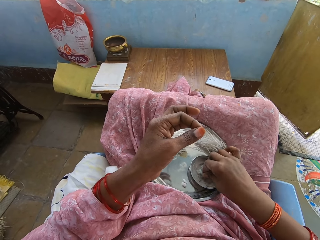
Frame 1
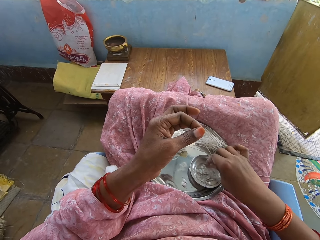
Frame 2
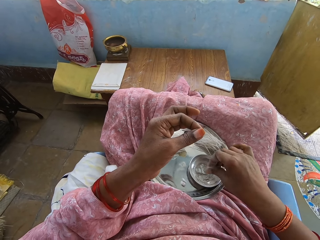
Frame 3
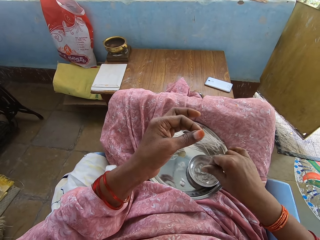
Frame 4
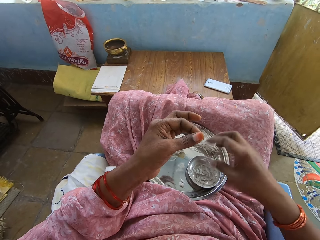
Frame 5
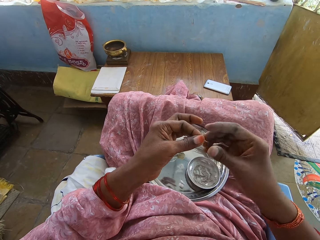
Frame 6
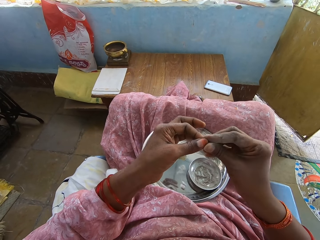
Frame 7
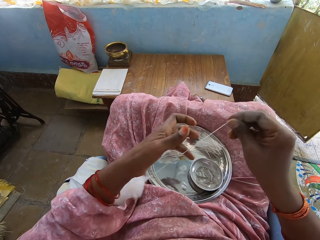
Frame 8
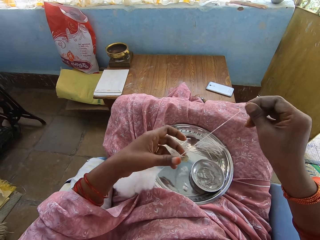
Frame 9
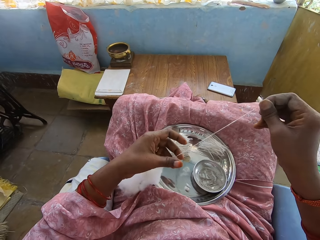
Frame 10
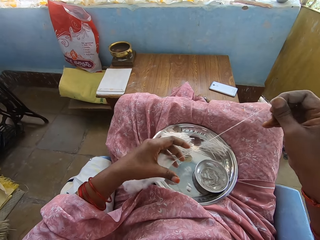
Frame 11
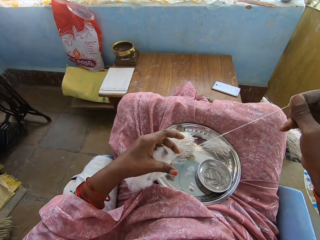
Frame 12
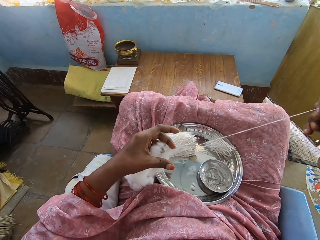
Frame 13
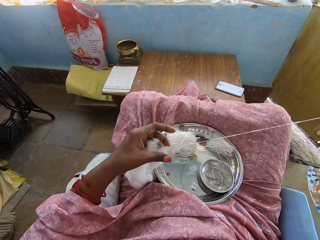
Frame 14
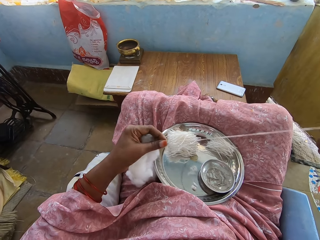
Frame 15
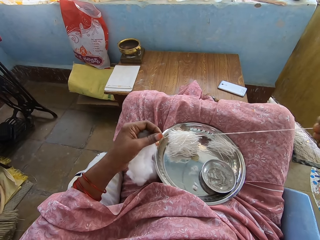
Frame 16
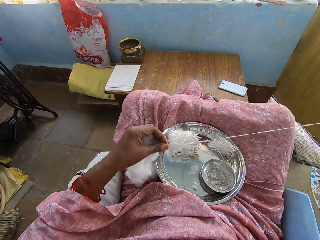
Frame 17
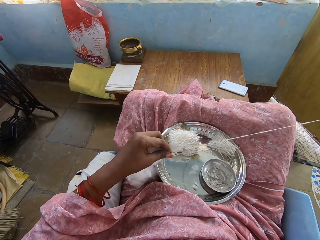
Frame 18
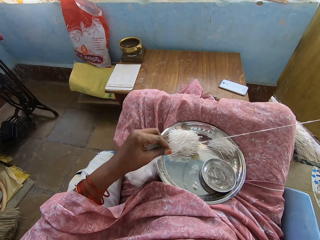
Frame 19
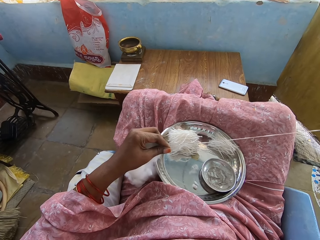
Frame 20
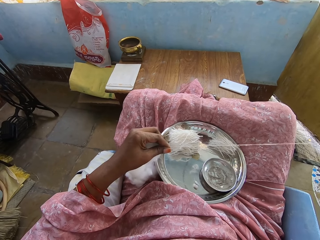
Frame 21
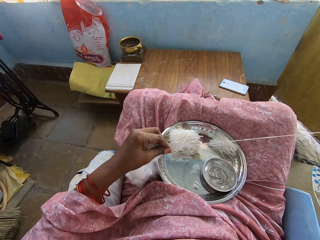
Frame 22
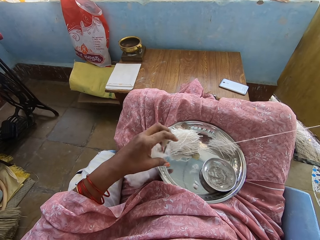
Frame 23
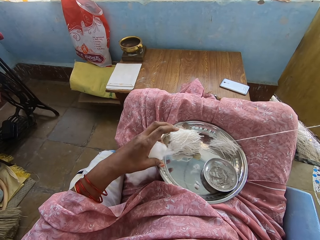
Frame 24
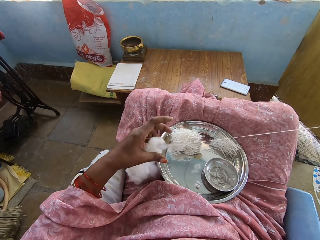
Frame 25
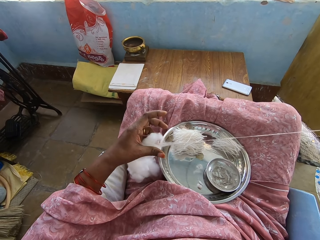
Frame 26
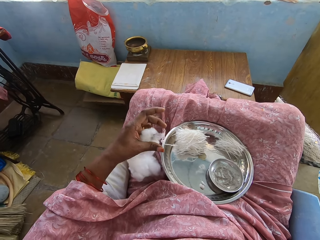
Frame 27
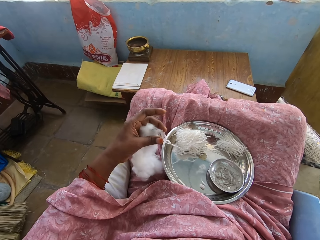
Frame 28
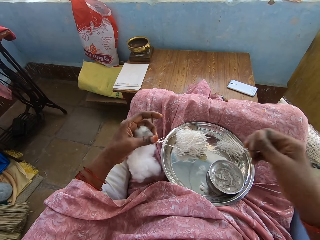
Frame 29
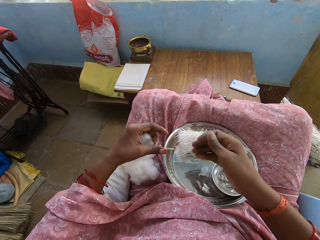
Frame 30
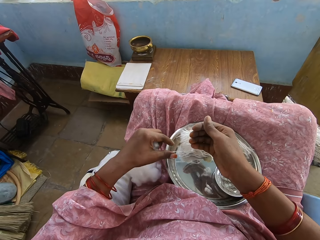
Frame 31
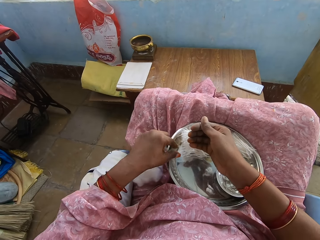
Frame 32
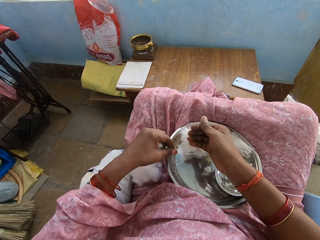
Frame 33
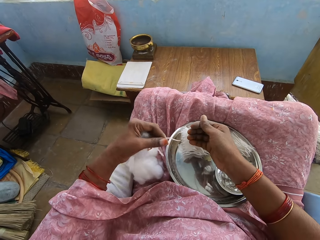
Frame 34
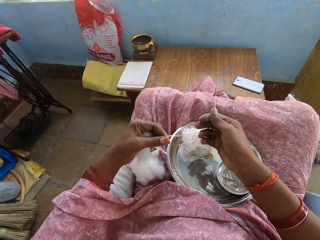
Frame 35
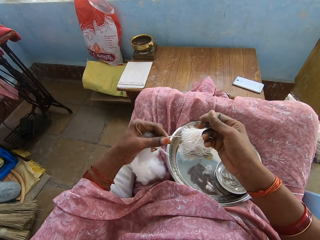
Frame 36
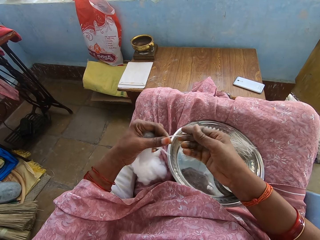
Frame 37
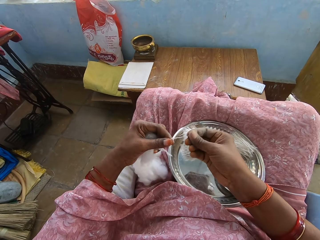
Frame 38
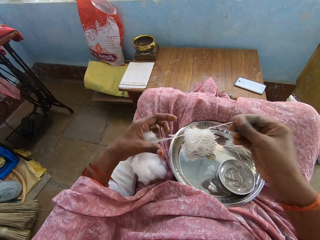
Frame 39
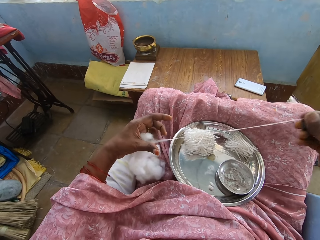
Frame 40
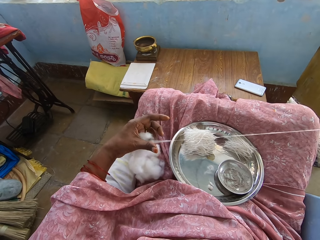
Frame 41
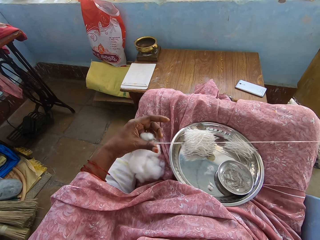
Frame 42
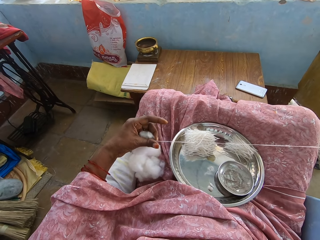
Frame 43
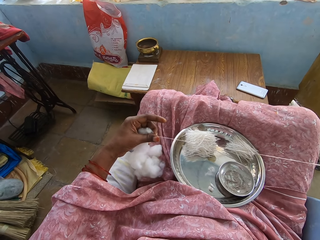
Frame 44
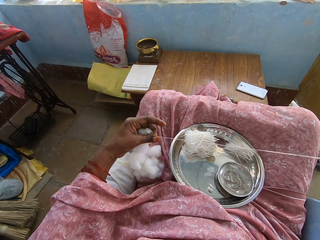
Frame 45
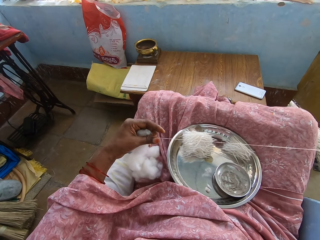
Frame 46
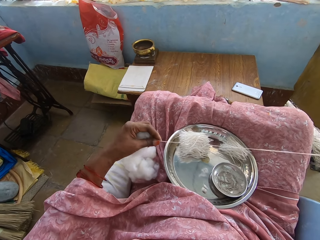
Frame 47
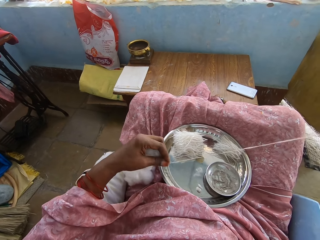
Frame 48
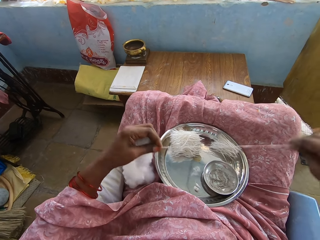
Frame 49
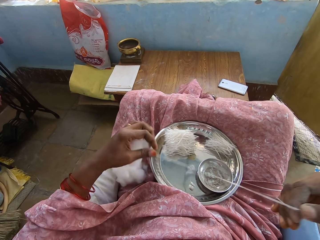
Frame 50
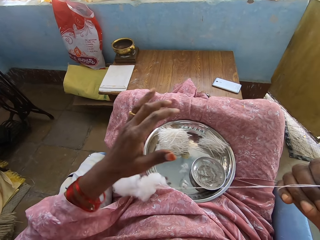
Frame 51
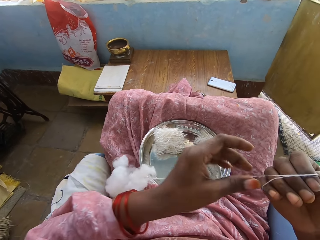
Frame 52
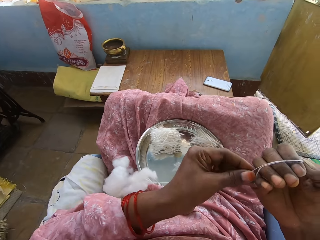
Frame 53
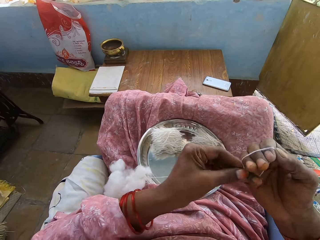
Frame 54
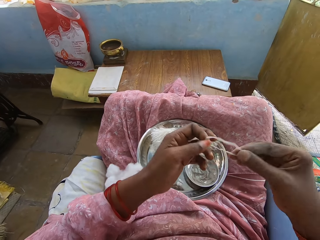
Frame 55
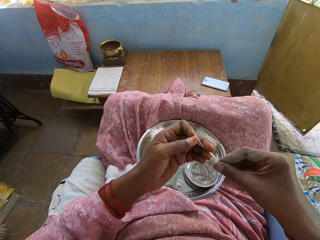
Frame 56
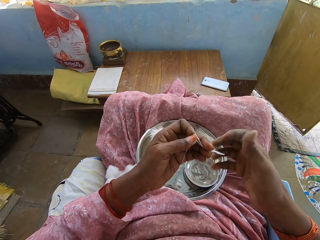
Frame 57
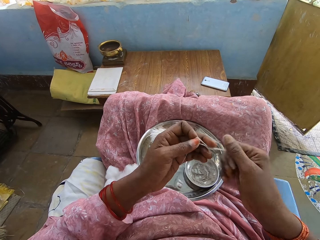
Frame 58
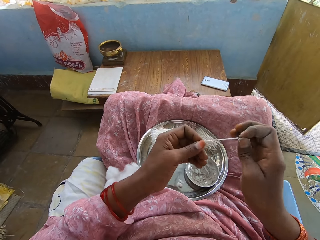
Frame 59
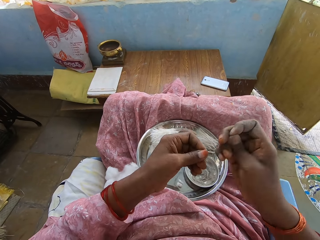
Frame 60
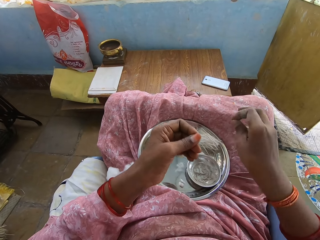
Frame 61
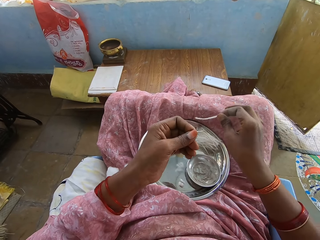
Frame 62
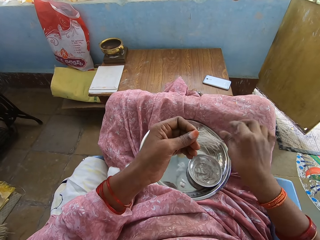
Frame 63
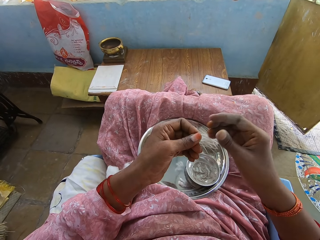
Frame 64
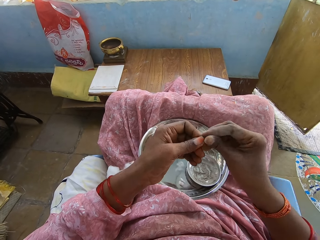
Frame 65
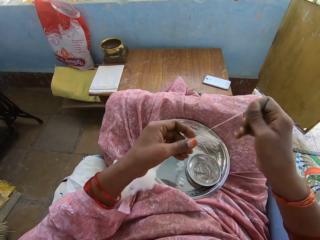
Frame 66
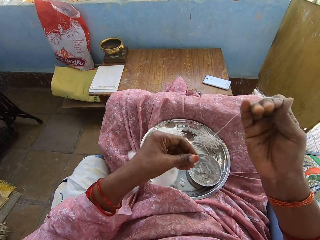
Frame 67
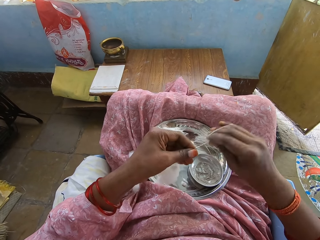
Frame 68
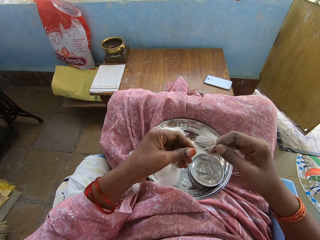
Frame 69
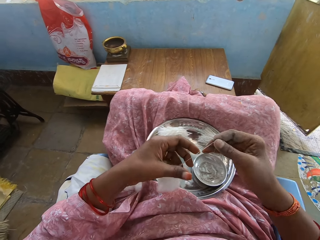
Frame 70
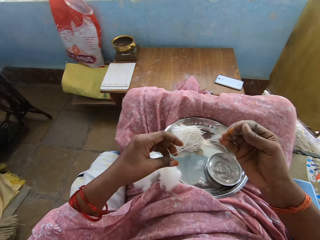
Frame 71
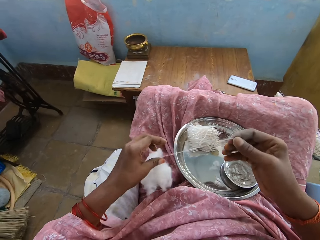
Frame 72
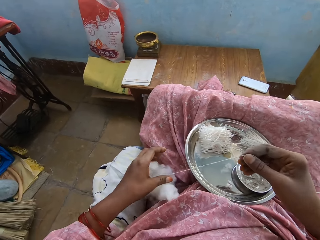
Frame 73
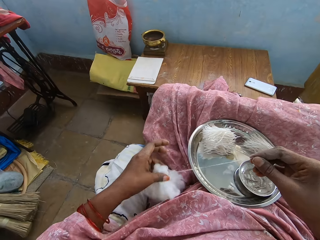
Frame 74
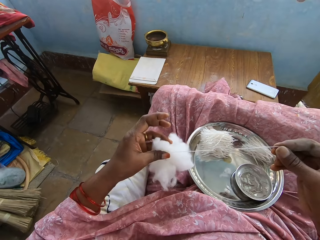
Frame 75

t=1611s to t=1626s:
The camera wearer picks up ash. They move the hand in the powder. They shake fingers and hold a cotton string. They take the thread or cotton string. They hold a cotton. They pull the cotton string and move fingers. They move hands. They pull the thread. They hold the cotton string. They take the thread. They hold the cotton string. They tie the thread on the hand. They roll the cotton string and hold the cotton string. They cut the cotton string. They drop the cotton string. They put the thread in the tray. They hold the cotton string. They move the cotton. They roll the cotton string.

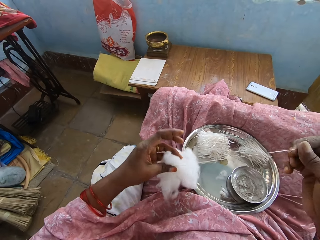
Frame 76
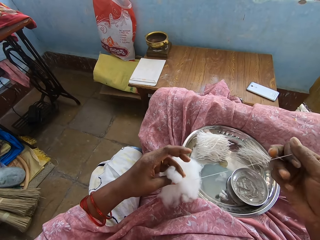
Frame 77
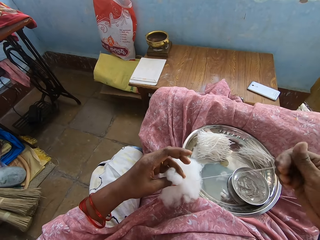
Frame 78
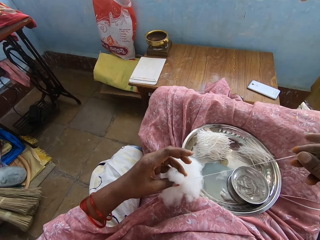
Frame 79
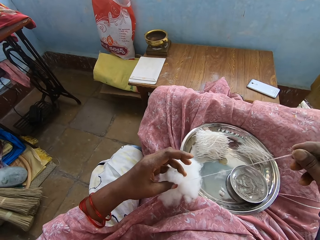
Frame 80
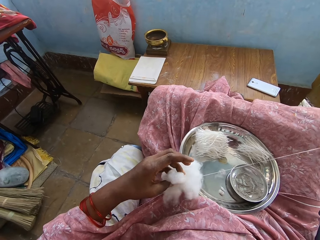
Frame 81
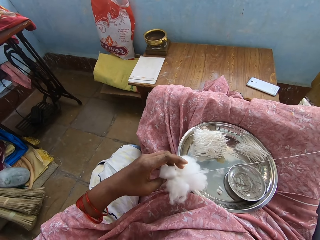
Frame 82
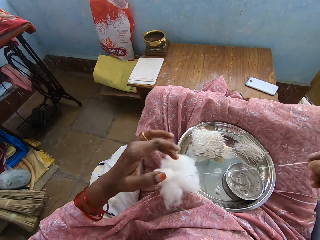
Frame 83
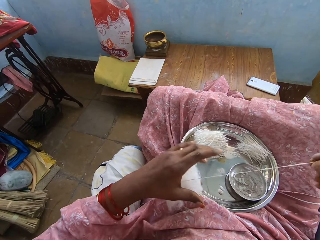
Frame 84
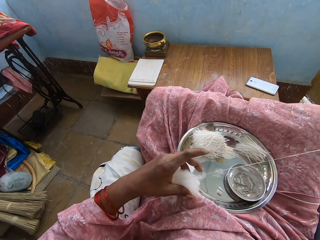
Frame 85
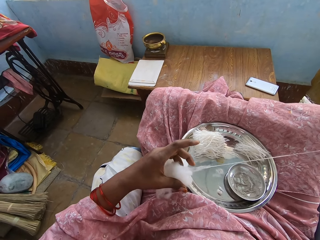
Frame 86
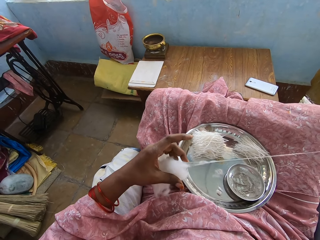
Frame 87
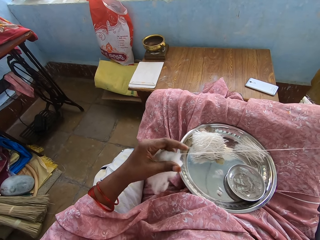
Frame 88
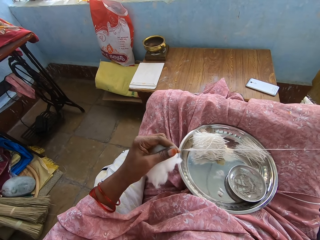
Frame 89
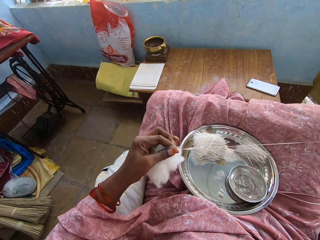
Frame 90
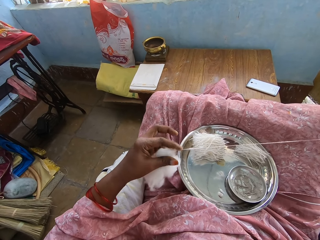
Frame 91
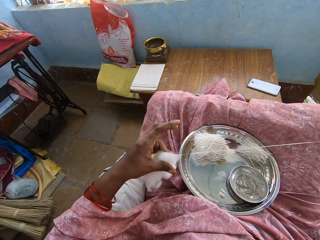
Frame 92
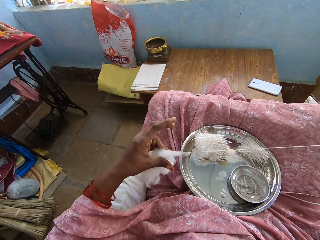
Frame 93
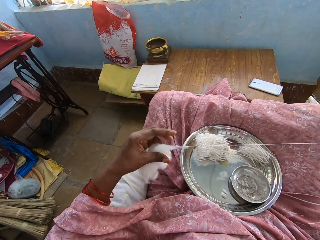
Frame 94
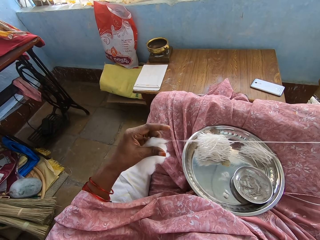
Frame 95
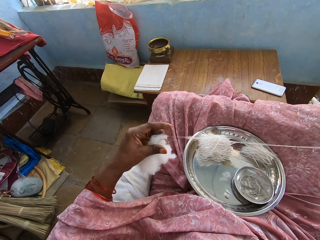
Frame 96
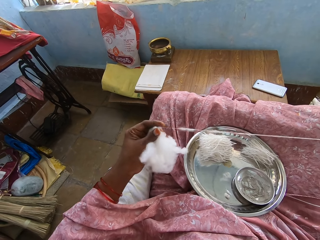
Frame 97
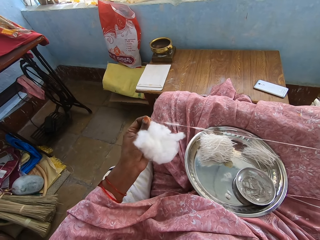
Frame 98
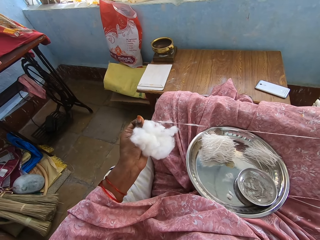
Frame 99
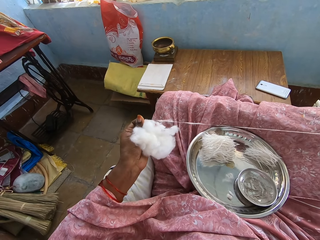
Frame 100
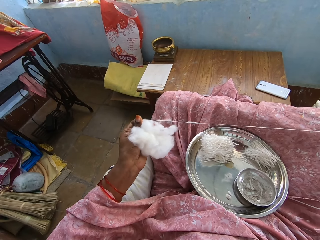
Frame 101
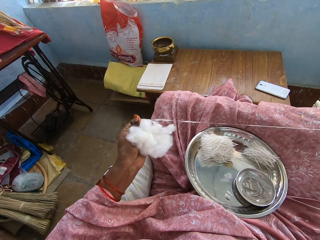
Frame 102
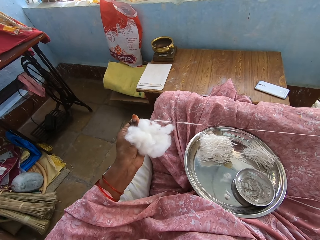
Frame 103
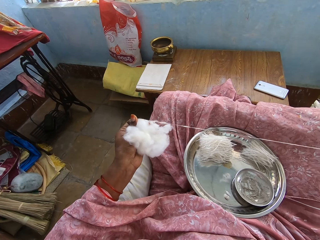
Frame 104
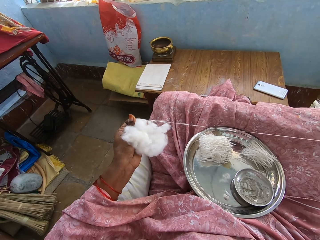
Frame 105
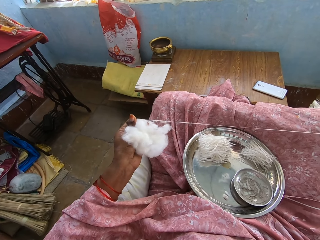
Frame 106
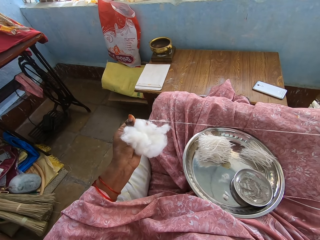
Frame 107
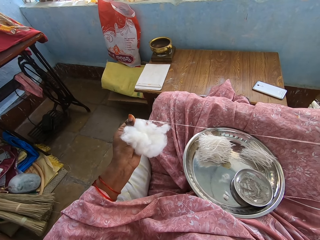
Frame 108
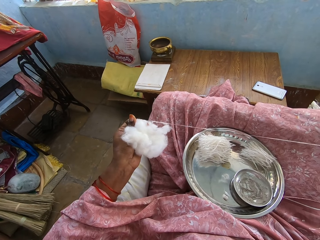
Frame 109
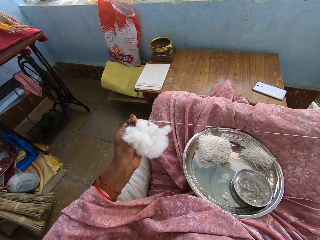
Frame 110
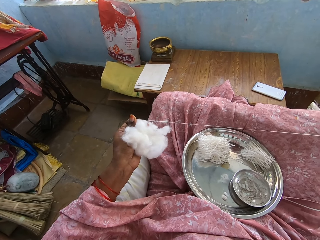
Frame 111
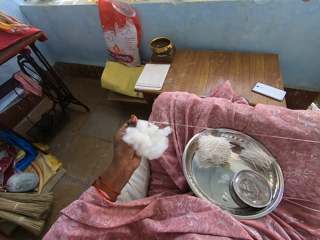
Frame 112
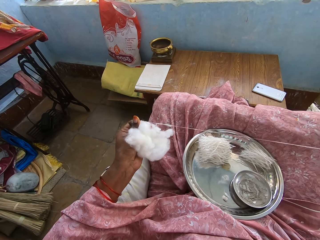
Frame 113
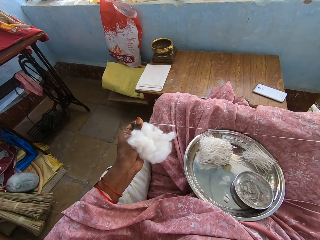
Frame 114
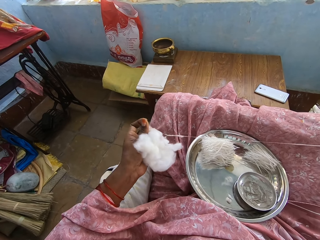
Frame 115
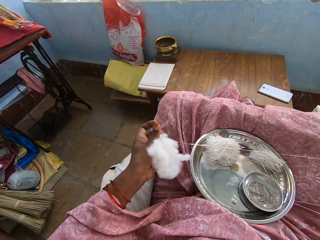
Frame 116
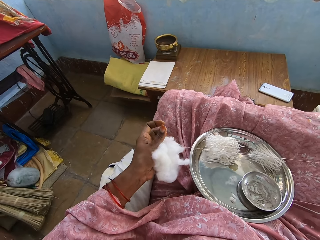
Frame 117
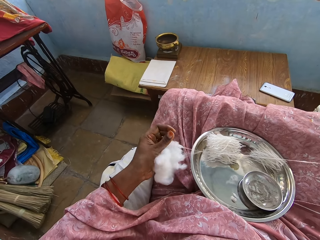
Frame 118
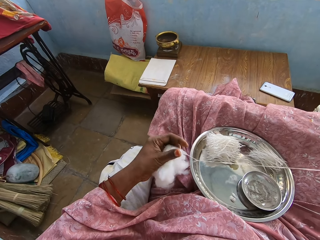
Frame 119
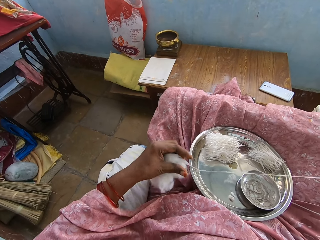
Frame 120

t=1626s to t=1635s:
The camera wearer holds a cotton. They take the thread. They hold a cotton string. They hold the cotton. They hold the cotton string. They move fingers. They hold the cotton. They pull the cotton string.
